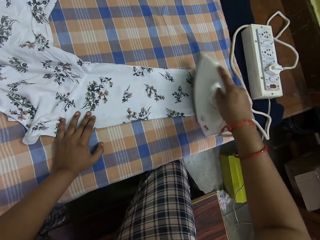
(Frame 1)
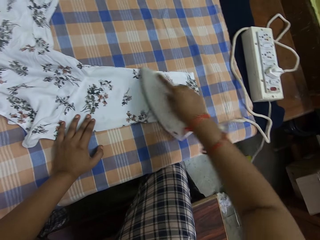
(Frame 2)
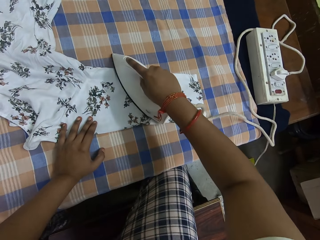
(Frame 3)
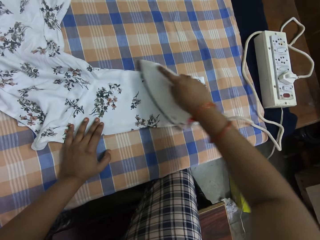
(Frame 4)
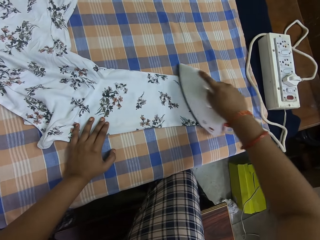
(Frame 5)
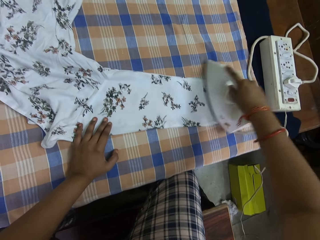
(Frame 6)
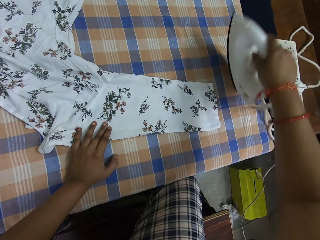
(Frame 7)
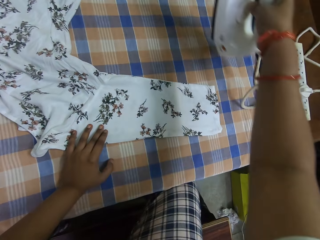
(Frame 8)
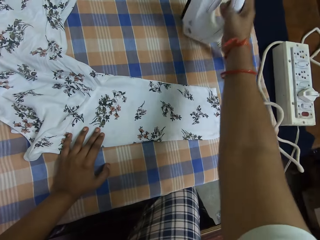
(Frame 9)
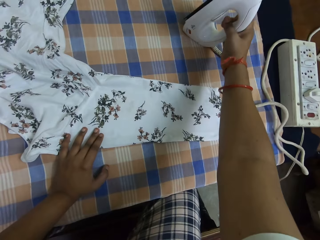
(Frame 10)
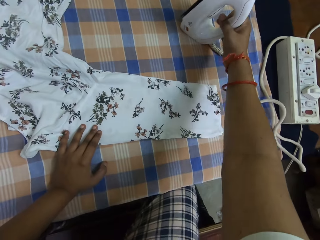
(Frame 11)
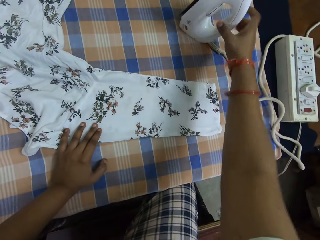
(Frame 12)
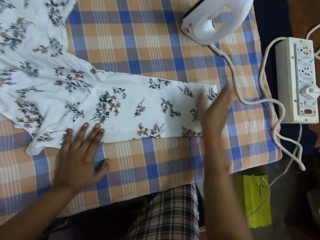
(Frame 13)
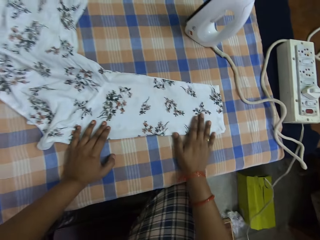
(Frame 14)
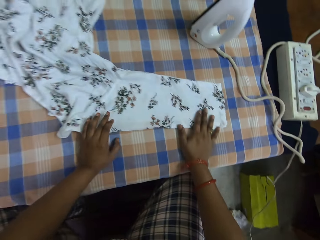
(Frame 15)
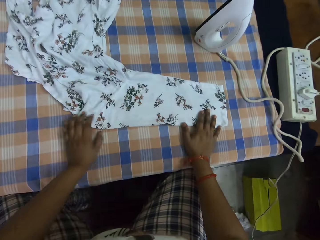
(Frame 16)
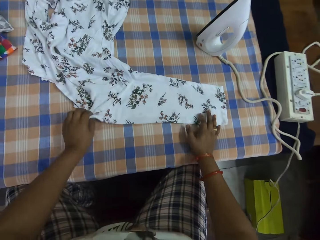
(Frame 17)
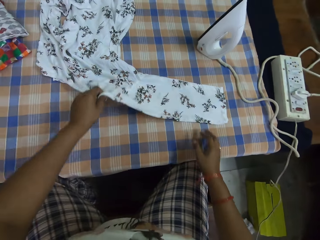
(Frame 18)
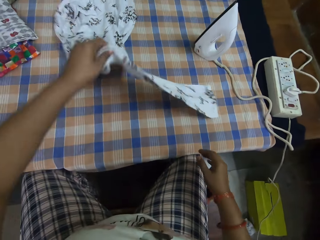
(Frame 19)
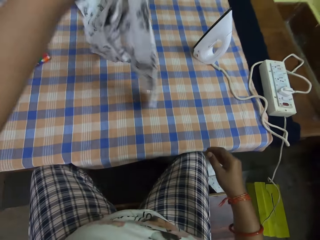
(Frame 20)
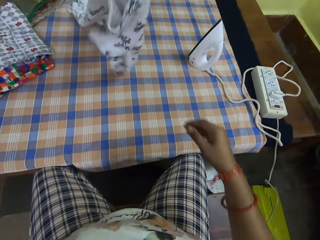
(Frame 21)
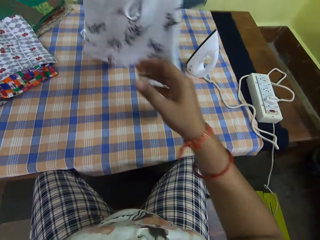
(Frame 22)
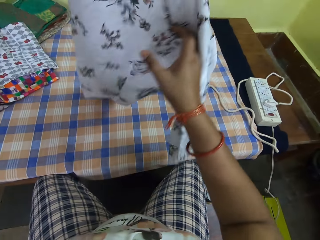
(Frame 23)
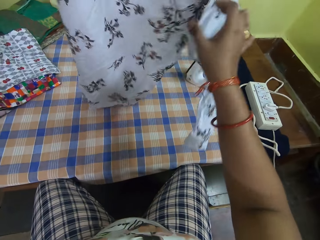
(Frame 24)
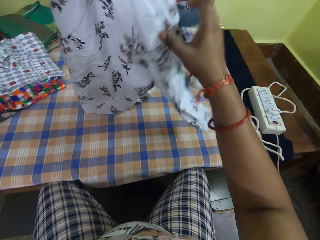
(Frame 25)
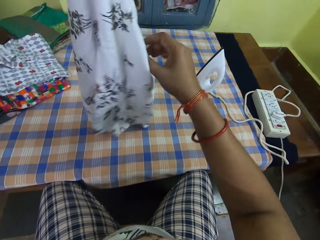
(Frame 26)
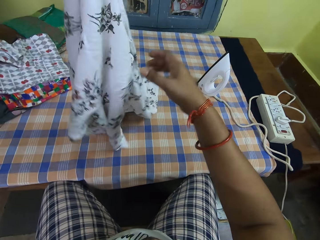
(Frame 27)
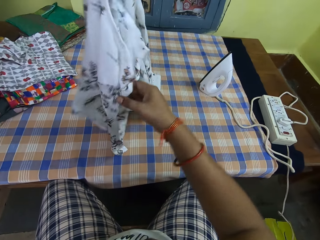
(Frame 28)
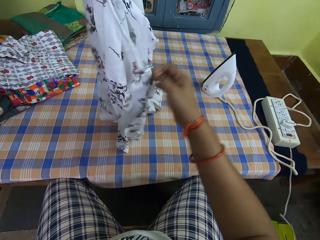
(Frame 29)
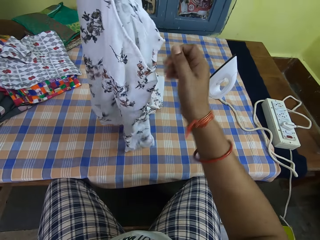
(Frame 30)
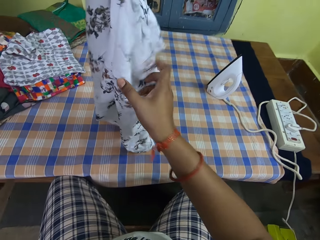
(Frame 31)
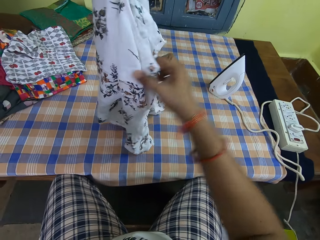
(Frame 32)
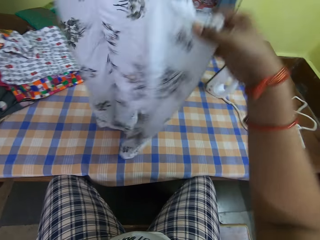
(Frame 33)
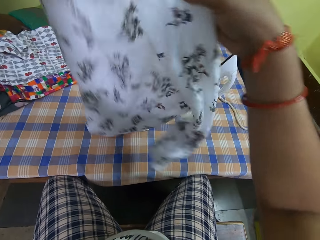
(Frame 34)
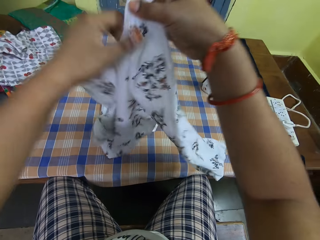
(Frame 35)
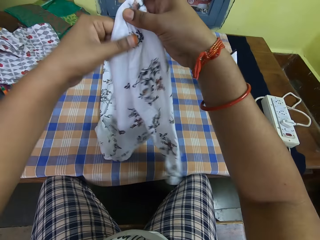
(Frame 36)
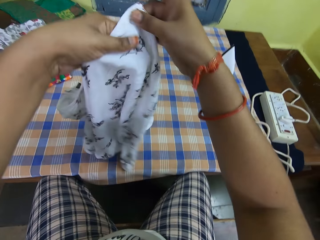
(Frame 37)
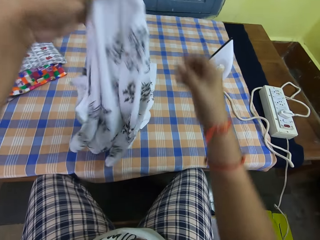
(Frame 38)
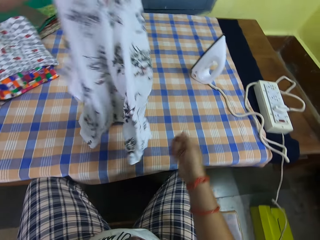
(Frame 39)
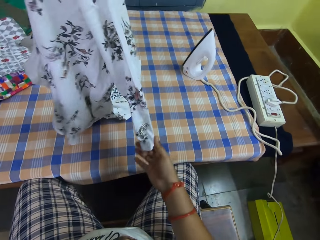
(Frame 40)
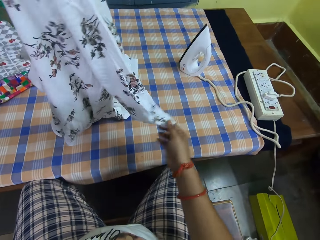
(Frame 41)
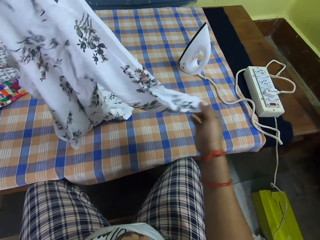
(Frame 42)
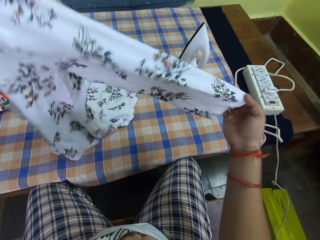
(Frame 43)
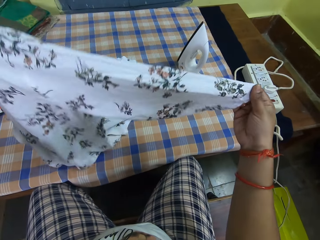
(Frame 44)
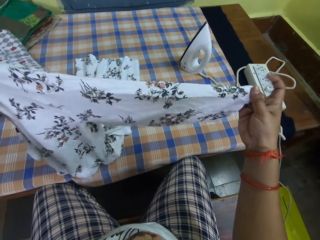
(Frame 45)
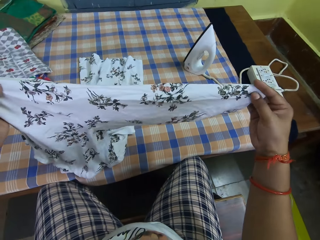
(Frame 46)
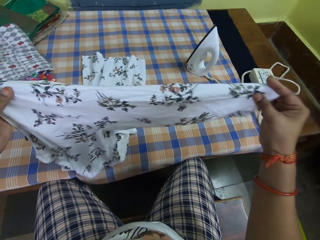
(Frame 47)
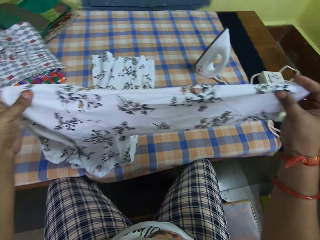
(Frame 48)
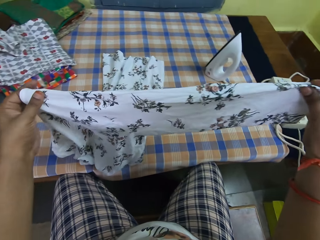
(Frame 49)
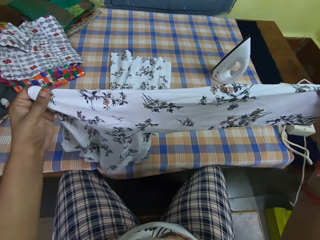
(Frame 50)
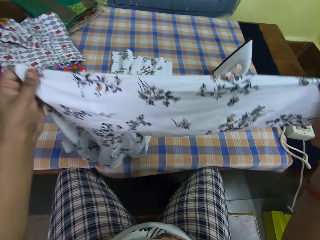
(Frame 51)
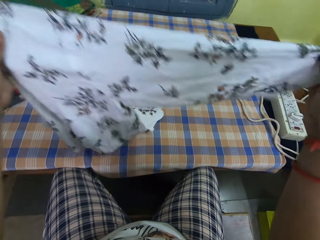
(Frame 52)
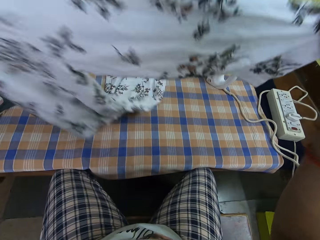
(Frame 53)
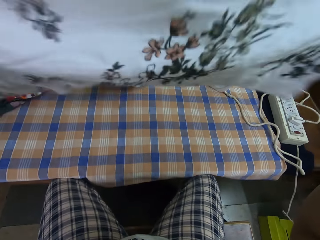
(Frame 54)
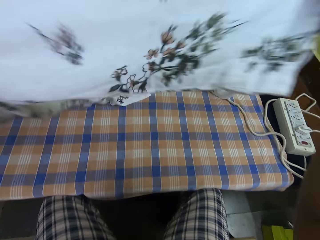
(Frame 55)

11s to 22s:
The camera wearer places the iron on the iron table. They feel the cloth. They pick up the cloth. They adjust the cloth. They adjust the arm part of the dress with both hands.

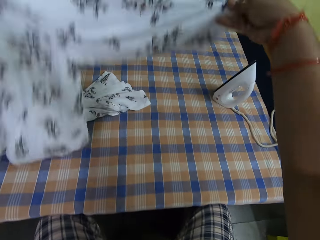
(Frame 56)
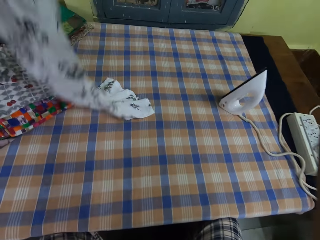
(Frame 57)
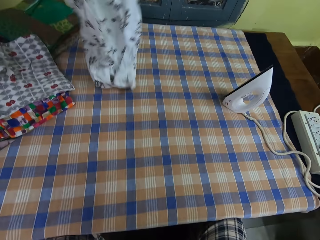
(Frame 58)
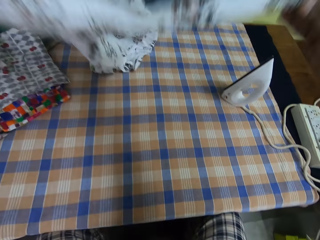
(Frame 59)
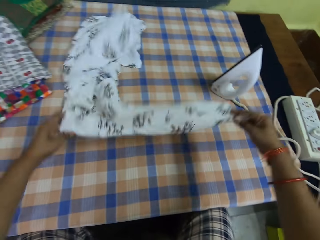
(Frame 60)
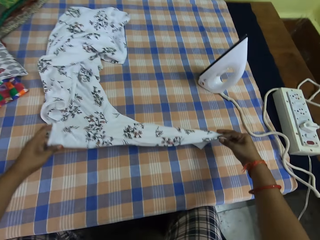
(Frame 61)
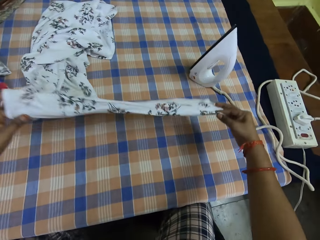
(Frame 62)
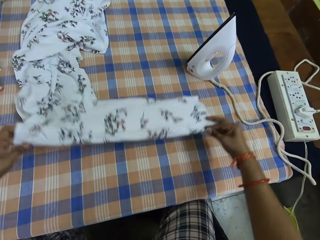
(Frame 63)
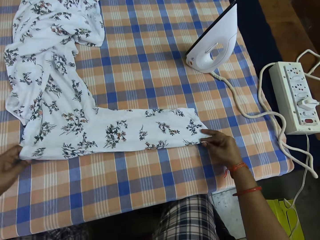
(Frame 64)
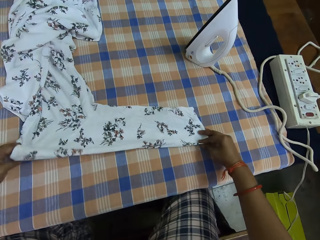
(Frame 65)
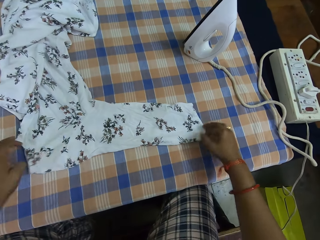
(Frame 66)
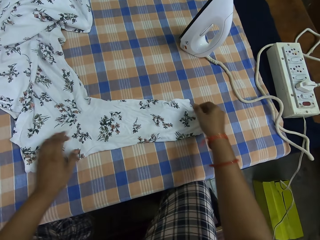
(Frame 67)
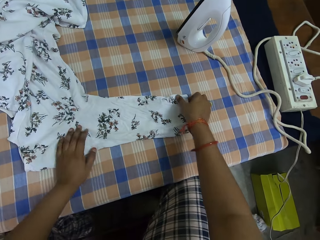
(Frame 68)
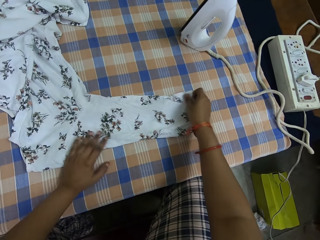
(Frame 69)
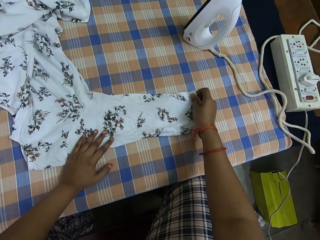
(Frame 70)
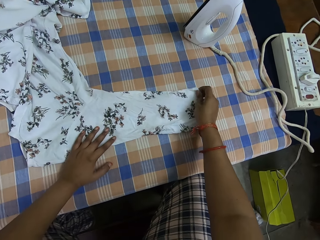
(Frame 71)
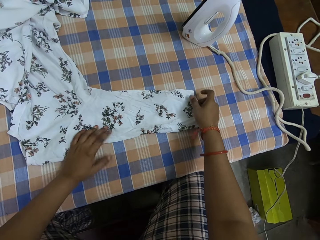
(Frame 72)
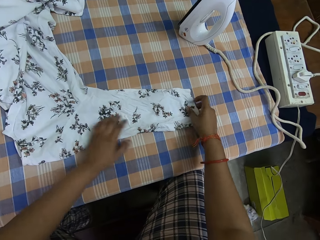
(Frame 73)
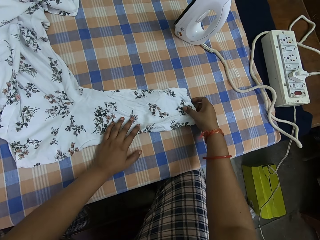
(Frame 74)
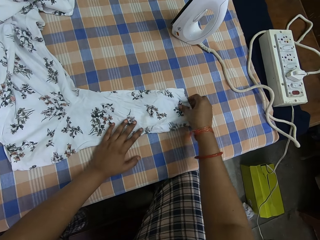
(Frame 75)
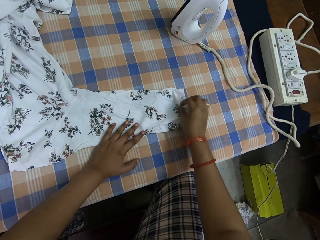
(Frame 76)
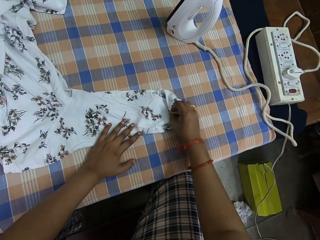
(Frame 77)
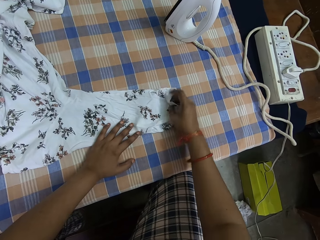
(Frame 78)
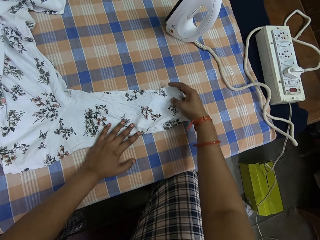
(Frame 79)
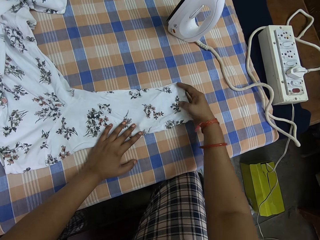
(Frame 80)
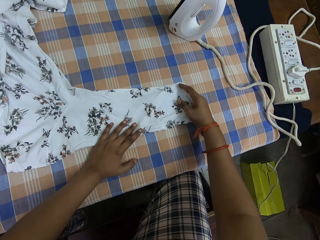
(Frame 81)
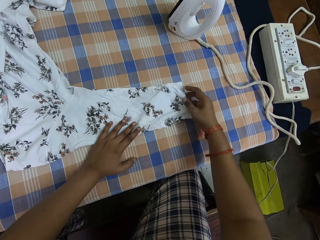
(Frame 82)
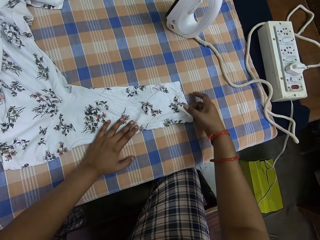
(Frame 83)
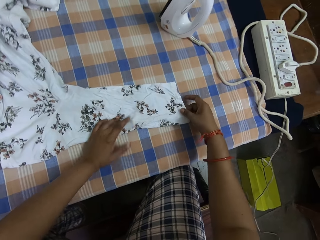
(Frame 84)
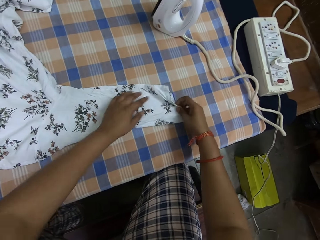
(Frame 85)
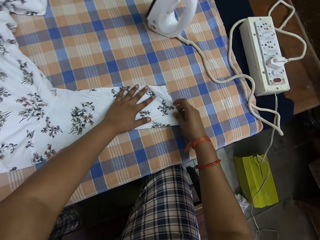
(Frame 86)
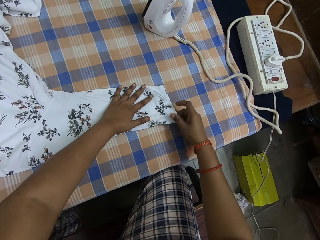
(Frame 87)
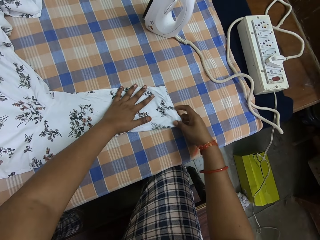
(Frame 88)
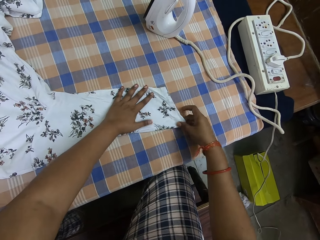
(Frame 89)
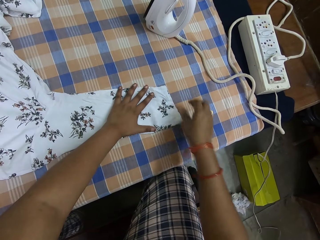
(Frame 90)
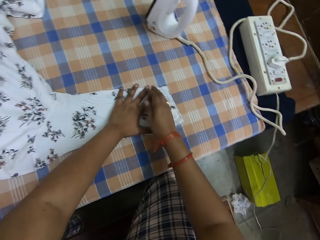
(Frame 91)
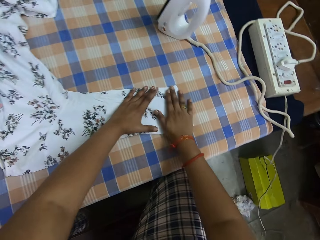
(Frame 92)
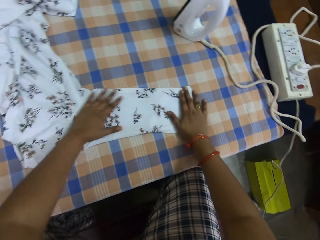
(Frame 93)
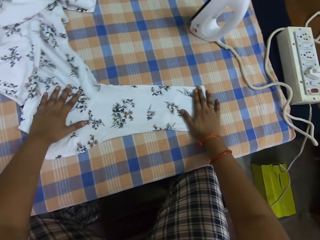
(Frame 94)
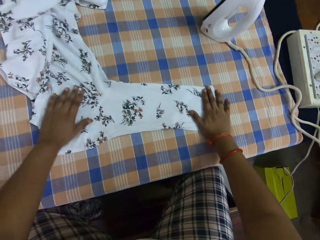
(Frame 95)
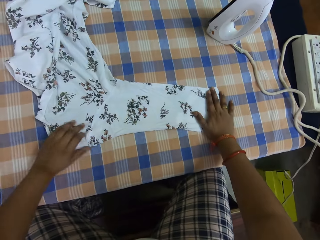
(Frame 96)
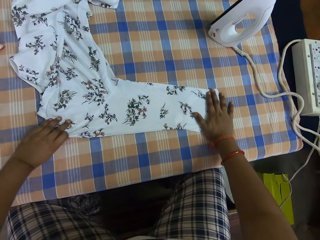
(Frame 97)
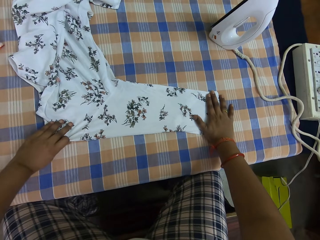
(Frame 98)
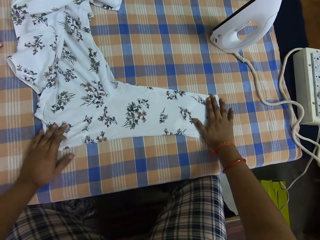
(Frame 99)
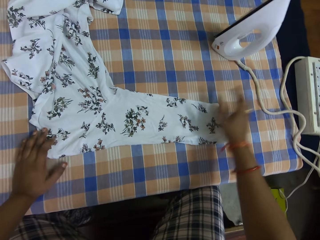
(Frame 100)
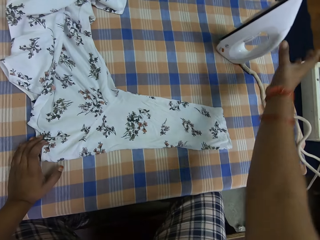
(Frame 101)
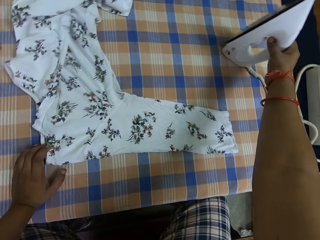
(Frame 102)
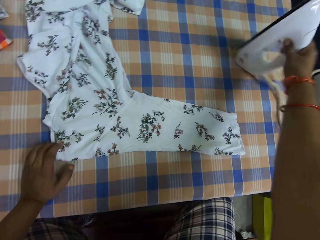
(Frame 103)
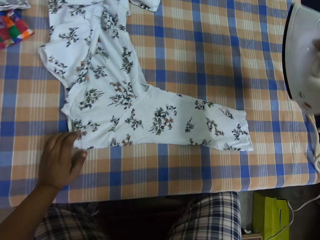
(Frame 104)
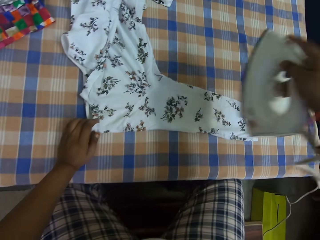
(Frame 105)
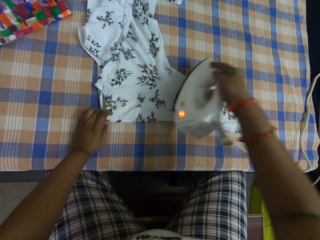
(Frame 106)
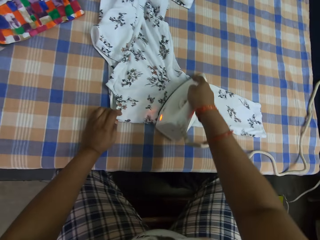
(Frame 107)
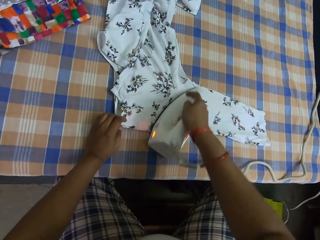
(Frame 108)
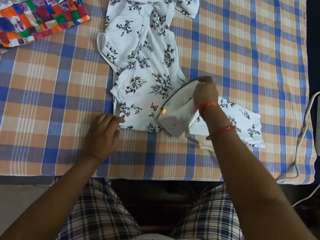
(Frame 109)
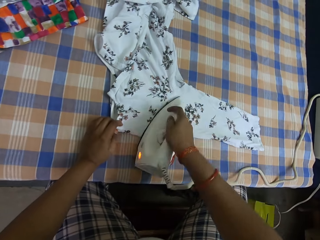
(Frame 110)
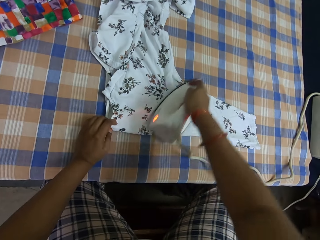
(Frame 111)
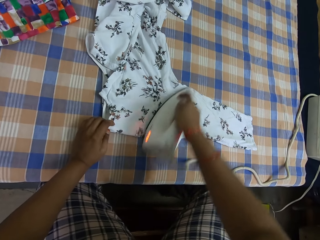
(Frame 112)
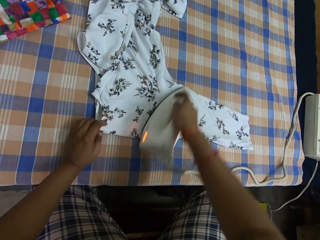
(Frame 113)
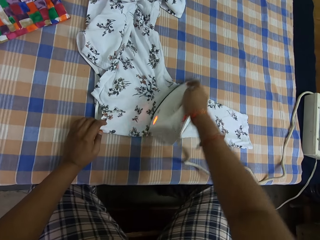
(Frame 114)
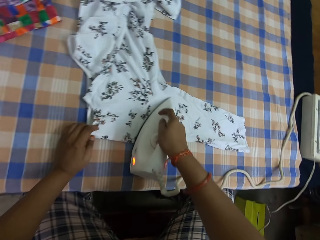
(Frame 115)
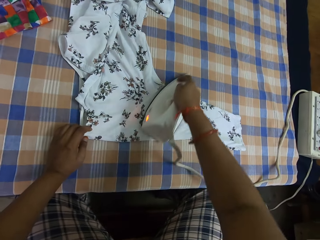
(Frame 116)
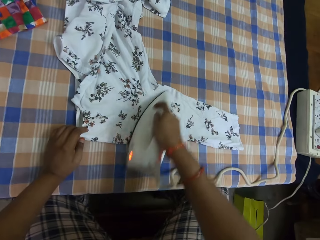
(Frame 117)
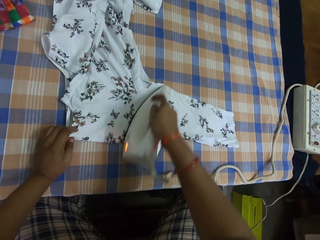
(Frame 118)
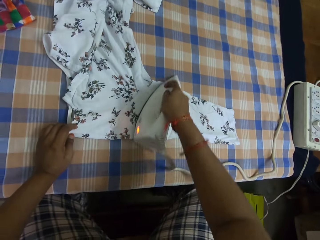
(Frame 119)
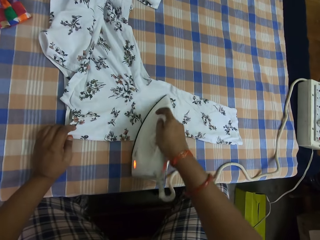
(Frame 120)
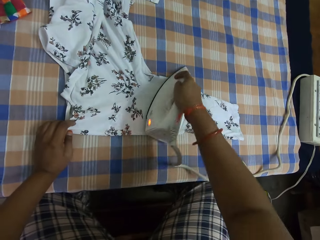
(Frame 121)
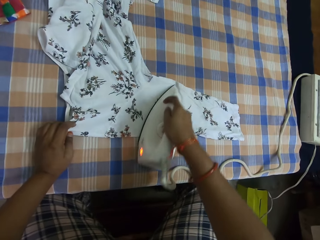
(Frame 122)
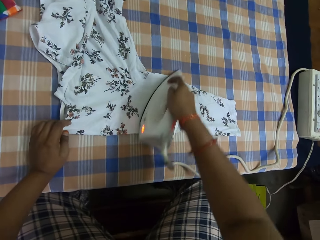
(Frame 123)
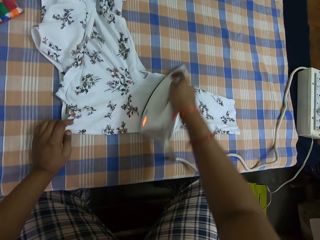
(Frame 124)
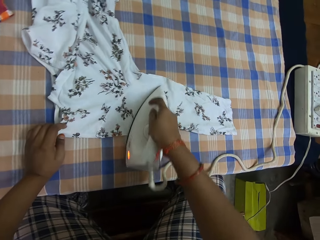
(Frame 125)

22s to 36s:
The camera wearer puts down the cloth. They adjust the cloth. They pick up the iron from the iron table. They iron the arm part of the dress with the iron.
